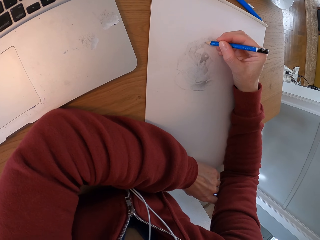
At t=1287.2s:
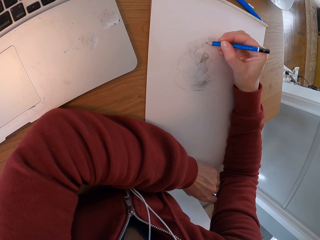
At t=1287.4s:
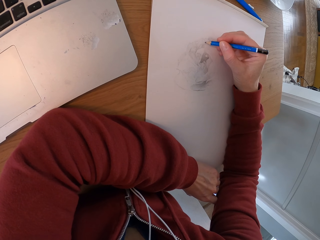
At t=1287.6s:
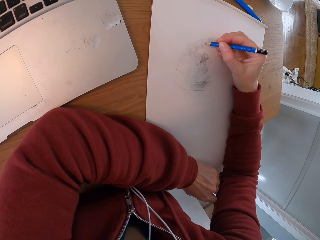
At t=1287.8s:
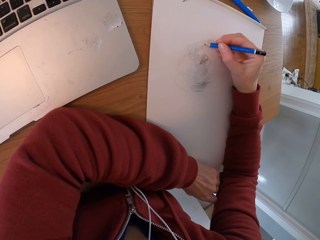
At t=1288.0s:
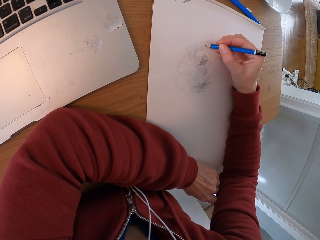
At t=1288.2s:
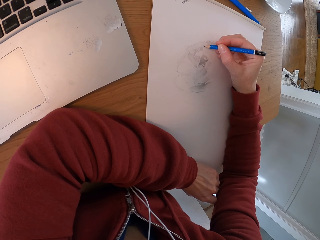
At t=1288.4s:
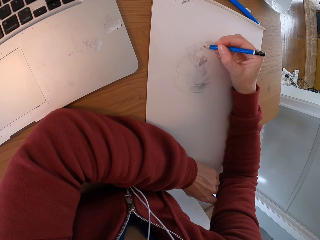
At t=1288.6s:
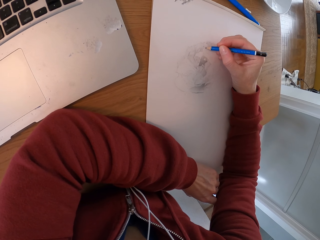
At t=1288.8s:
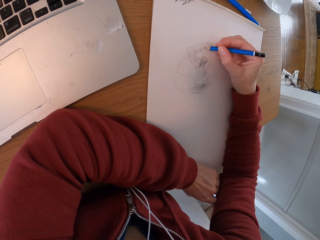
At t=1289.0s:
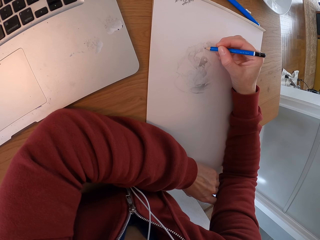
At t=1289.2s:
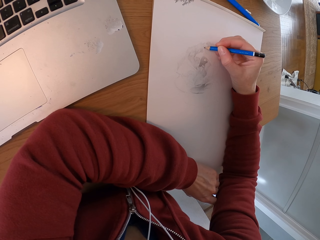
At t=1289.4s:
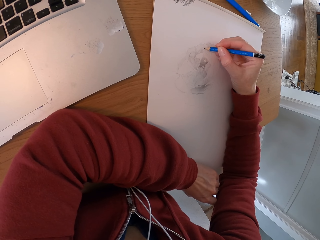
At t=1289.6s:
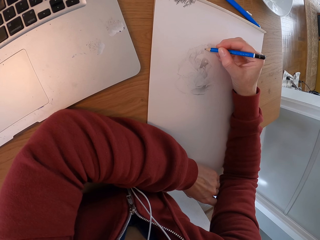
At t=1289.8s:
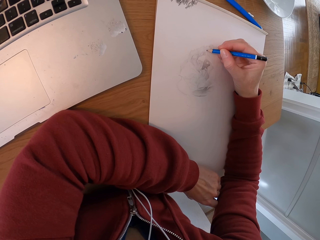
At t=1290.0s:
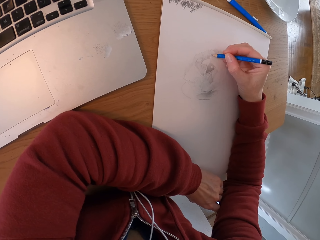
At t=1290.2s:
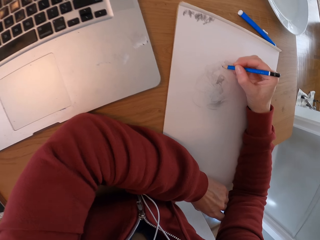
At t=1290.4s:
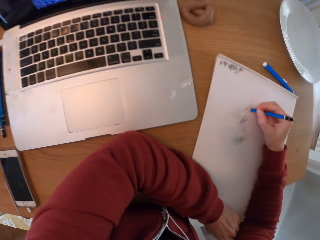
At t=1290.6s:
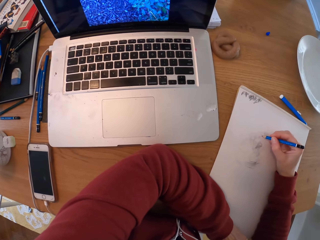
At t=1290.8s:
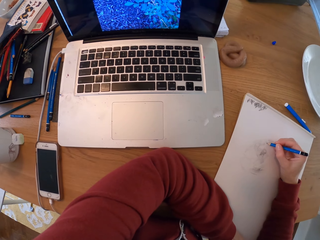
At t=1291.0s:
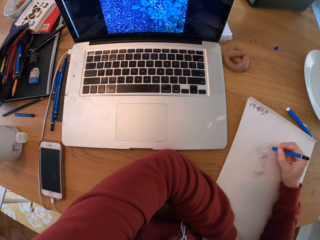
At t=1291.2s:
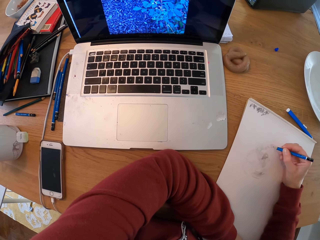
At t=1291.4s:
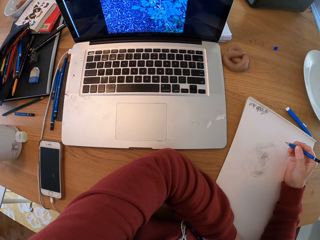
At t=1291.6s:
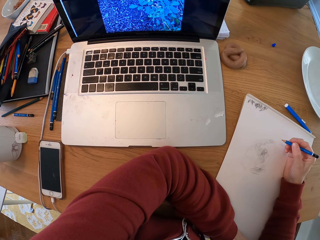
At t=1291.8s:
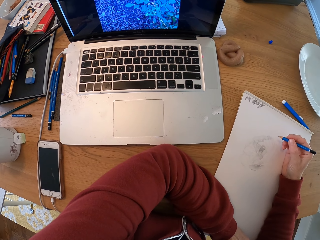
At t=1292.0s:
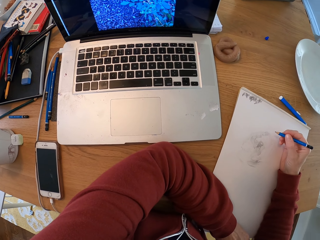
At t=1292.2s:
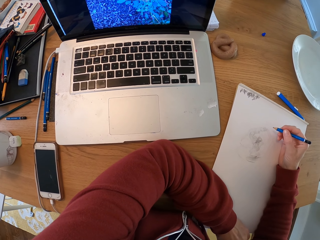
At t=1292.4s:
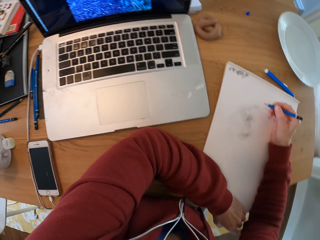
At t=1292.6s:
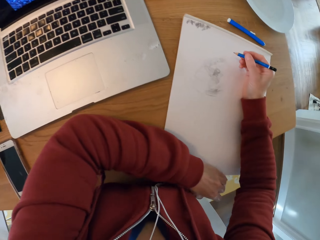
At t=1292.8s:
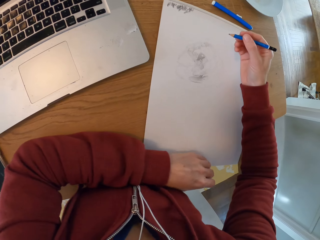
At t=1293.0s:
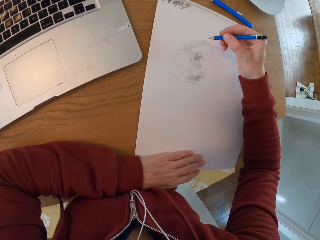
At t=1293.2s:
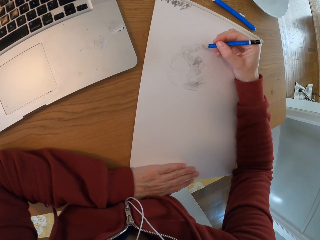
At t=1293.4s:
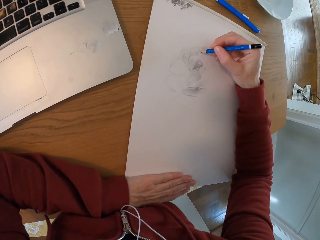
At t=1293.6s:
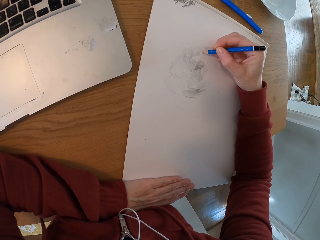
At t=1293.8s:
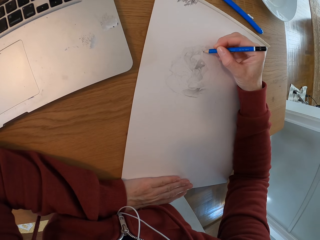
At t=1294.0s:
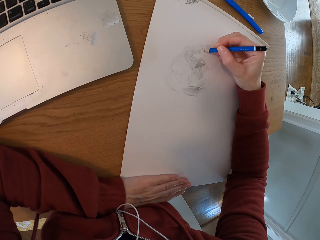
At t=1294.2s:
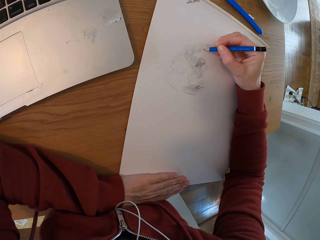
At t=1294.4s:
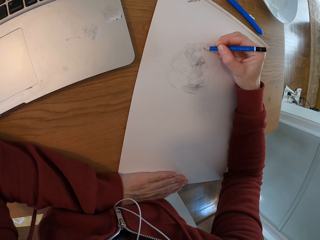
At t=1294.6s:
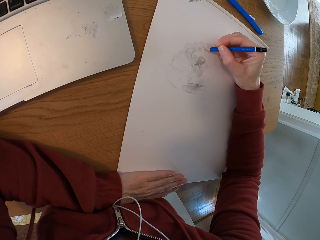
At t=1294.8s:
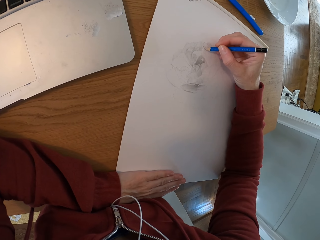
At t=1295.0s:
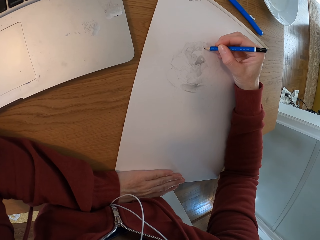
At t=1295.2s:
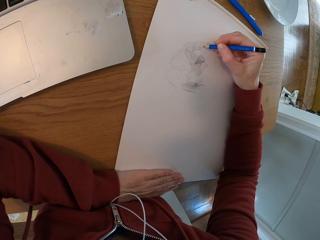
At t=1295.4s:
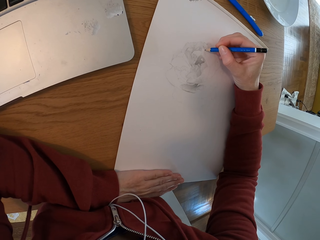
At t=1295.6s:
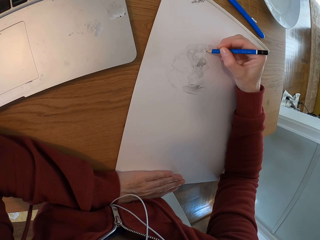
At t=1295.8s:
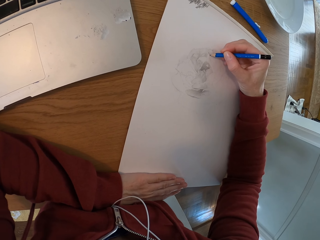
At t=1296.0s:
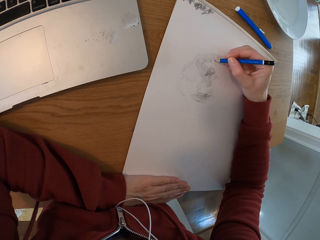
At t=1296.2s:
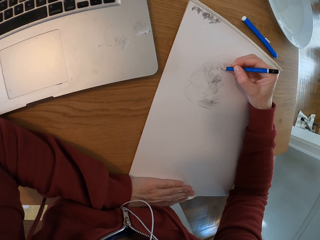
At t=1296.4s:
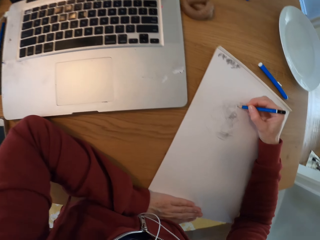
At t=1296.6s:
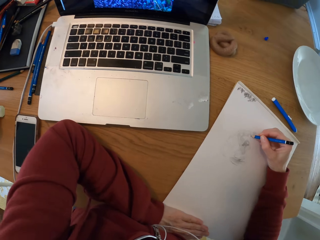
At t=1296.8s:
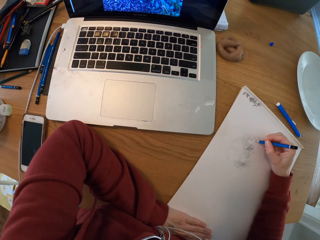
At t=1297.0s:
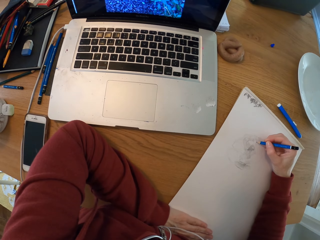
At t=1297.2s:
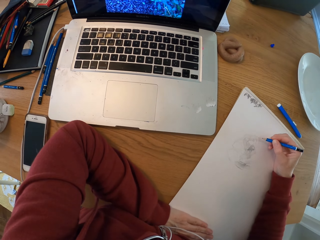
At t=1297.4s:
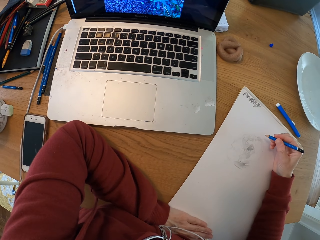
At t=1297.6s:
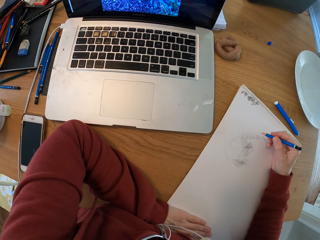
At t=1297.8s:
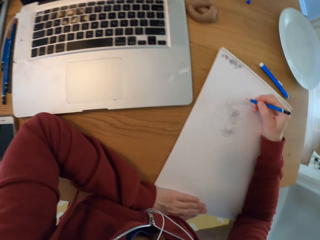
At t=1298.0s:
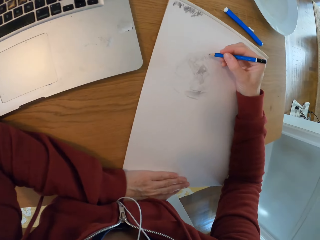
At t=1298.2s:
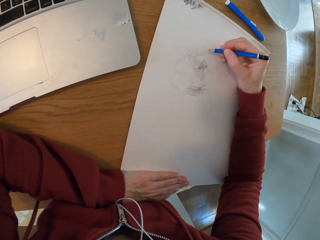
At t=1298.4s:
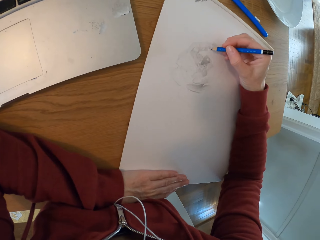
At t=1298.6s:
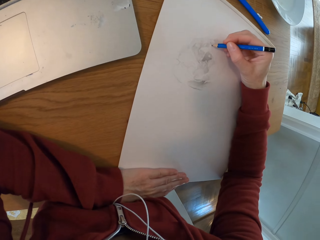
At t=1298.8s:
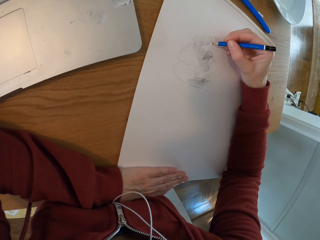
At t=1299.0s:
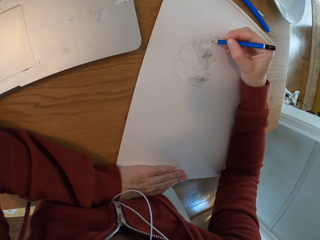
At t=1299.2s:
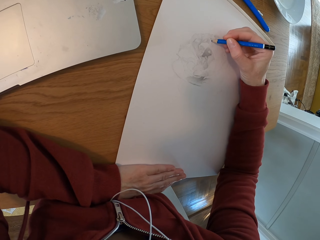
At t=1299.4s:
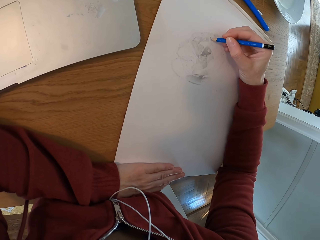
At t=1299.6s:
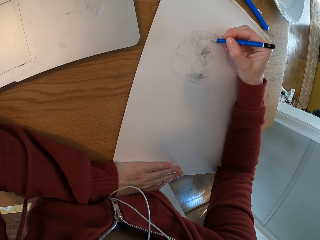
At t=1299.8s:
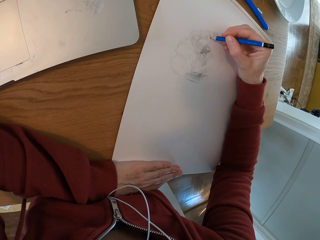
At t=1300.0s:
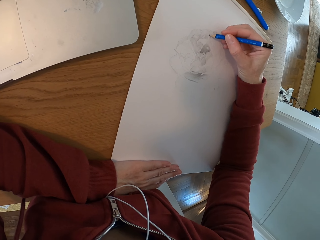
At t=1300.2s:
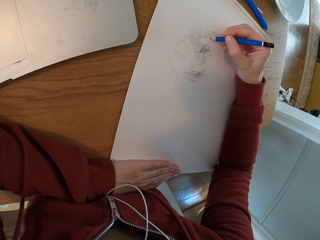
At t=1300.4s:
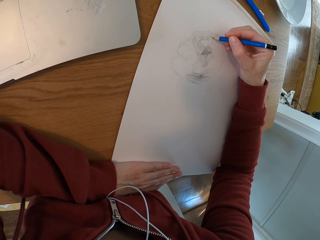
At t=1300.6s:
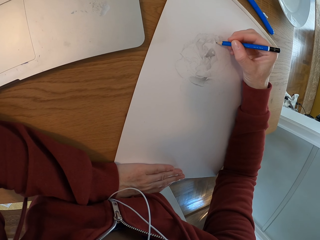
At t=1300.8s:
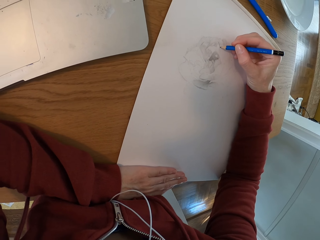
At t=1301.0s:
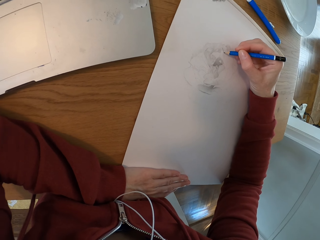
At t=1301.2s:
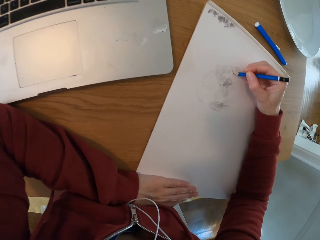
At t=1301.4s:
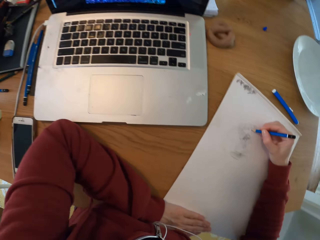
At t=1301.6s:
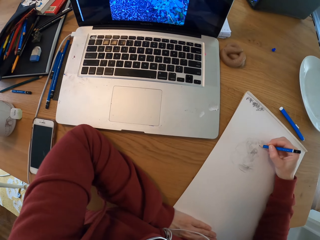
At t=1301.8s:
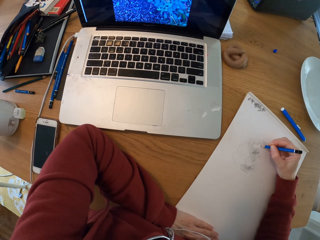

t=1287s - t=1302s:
The camera wearer checks the laptop. They draw with a pencil on the drawing board. They draw again. They check the laptop. They turn around the room.

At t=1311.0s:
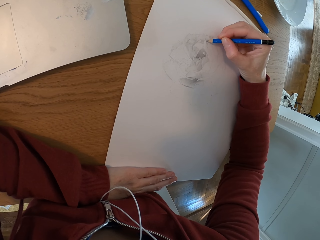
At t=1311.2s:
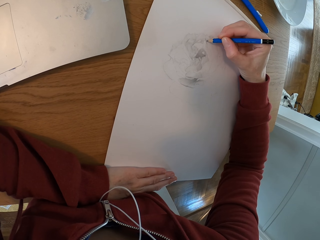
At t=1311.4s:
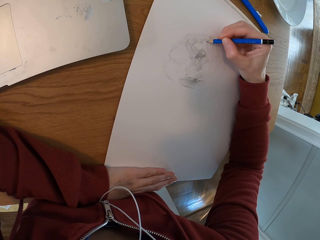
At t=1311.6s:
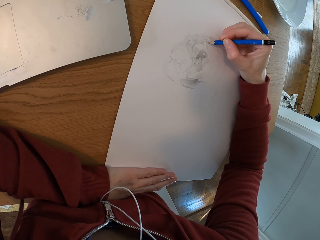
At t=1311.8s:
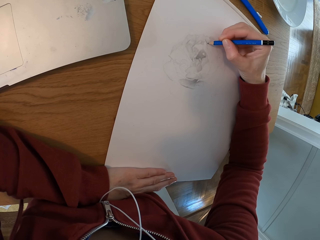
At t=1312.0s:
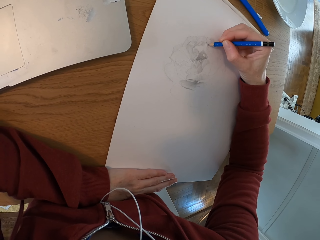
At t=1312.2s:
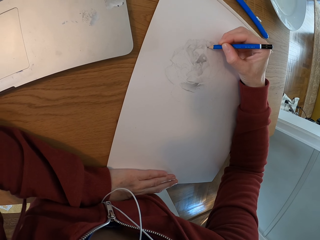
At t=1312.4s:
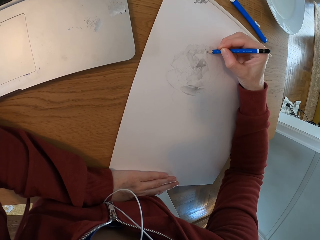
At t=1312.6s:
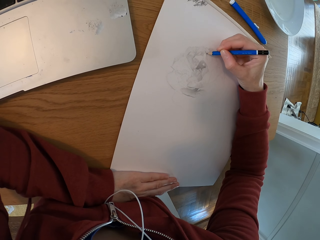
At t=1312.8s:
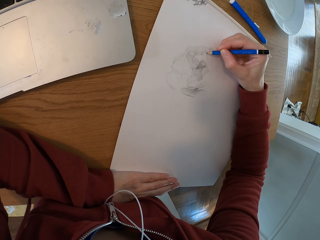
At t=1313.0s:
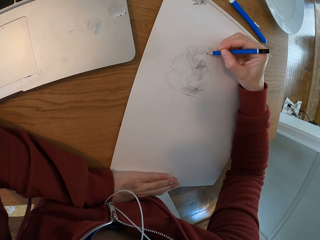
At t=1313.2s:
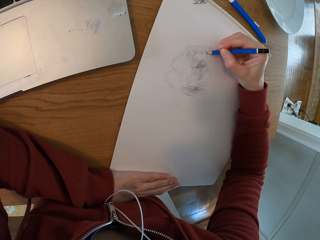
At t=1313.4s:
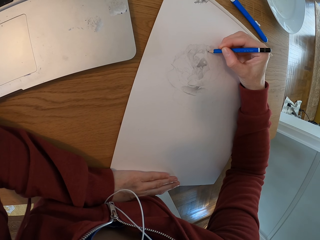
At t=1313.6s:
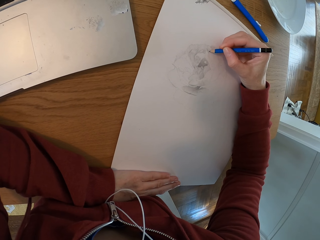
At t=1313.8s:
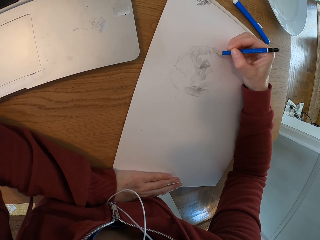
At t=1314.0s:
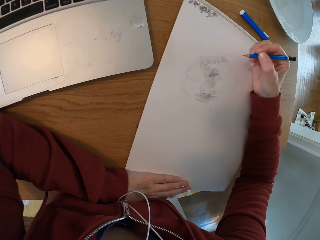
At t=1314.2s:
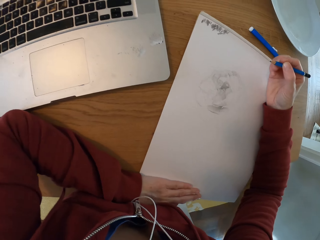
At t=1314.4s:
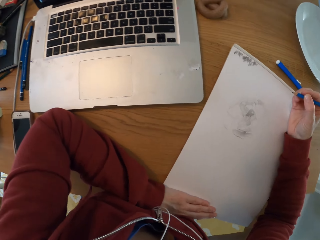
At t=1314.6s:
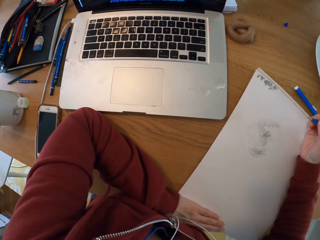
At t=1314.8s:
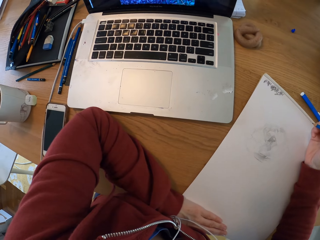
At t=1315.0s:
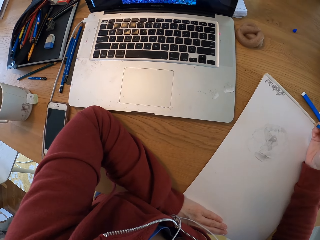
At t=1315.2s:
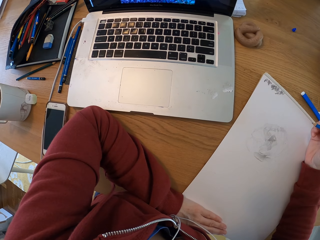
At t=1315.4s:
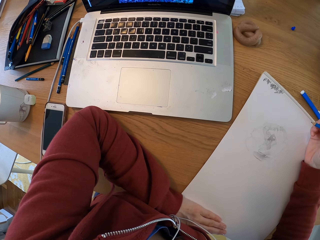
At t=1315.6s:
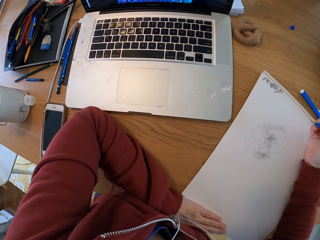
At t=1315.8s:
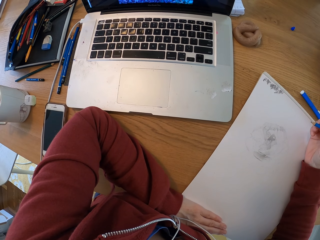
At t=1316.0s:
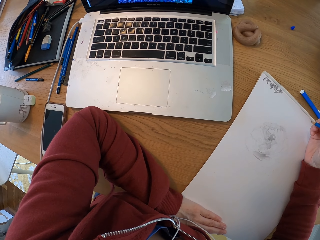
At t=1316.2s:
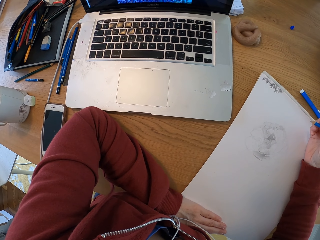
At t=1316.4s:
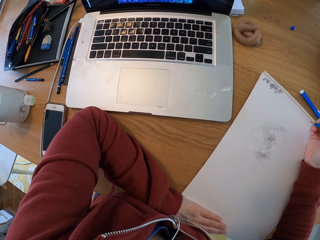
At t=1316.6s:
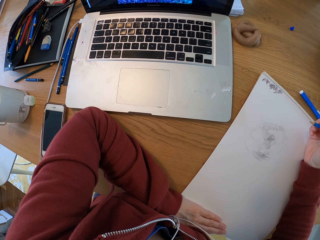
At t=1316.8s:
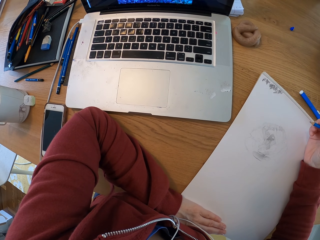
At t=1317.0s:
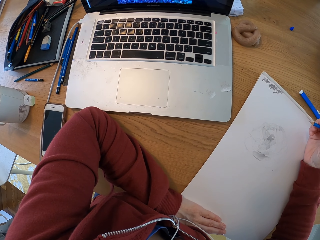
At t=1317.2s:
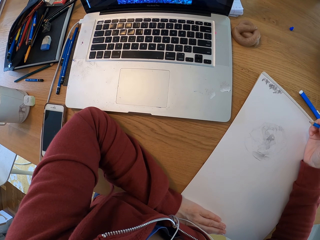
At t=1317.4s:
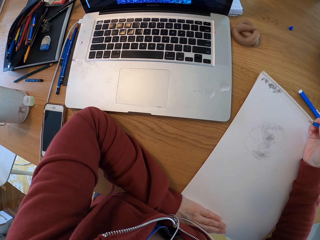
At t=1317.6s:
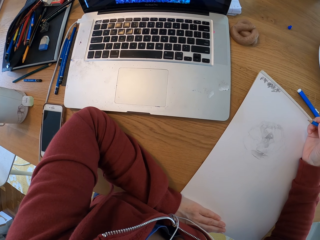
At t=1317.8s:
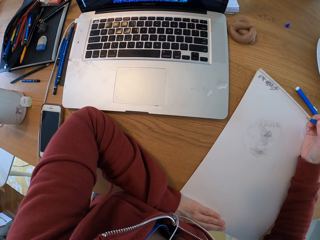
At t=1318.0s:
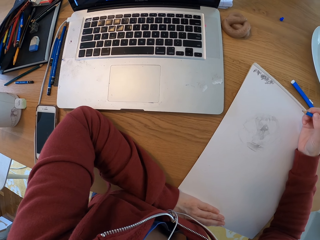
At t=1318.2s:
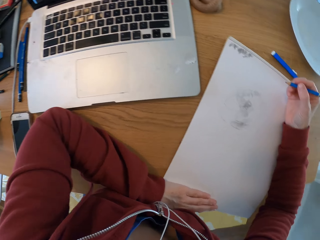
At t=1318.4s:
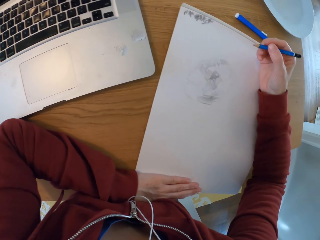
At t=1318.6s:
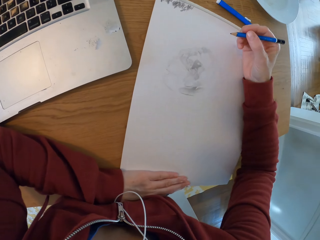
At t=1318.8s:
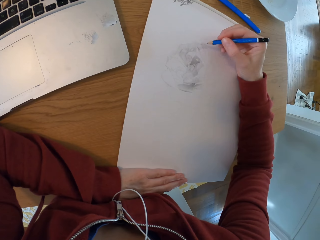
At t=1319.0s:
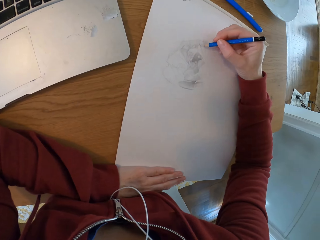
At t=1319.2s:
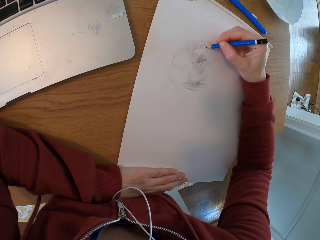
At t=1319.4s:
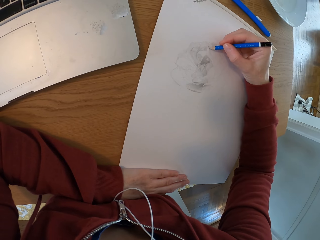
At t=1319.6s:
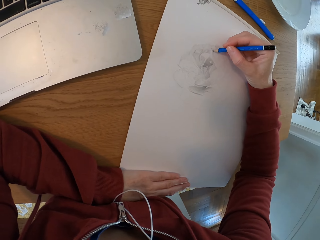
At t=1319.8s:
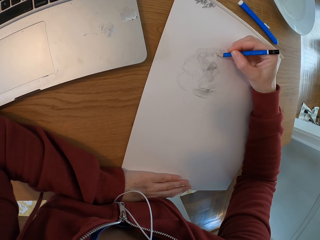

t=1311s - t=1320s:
The camera wearer draws with a pencil on the drawing board. They turn around the room. They check the laptop.
